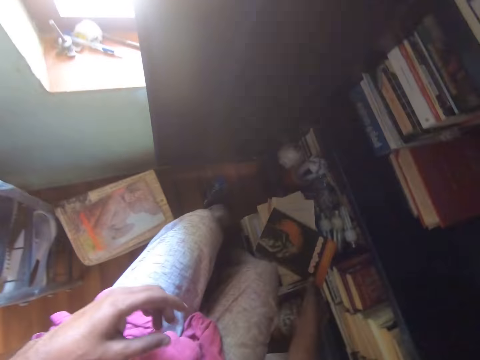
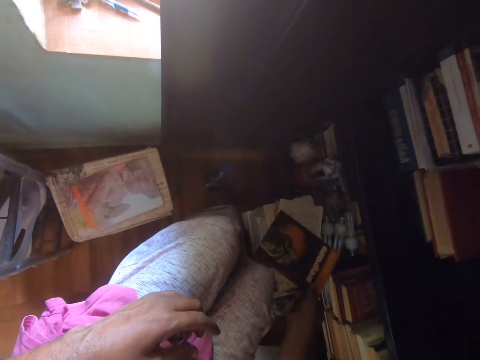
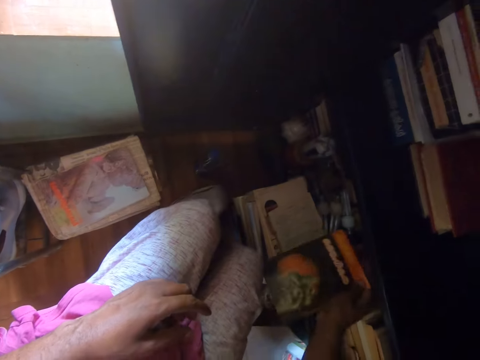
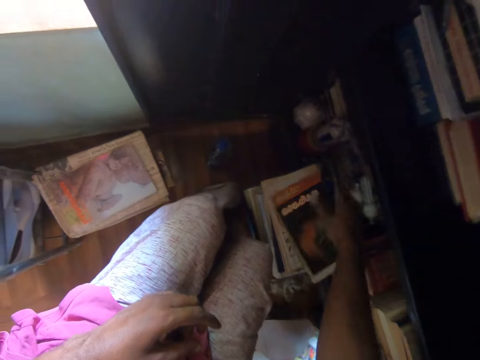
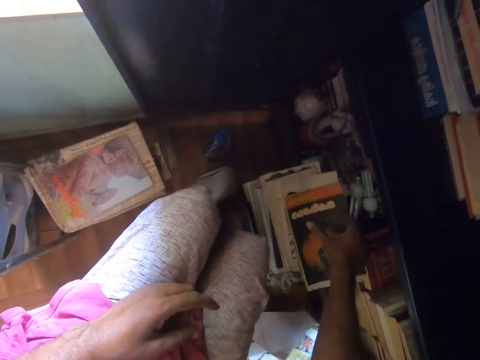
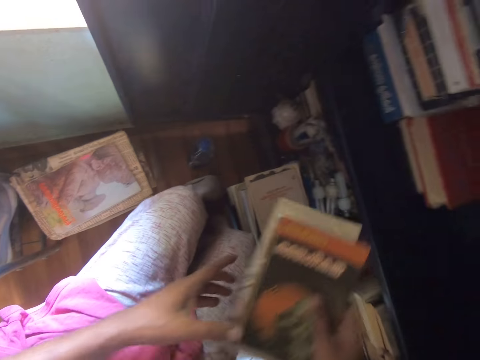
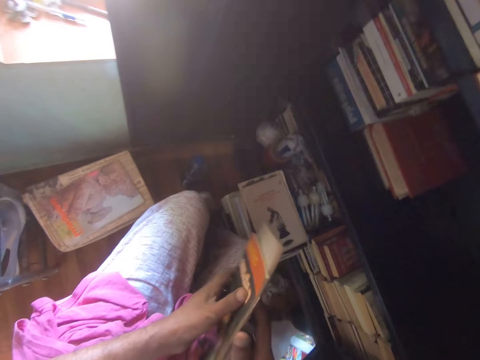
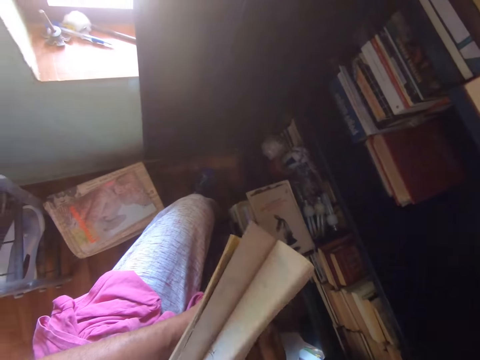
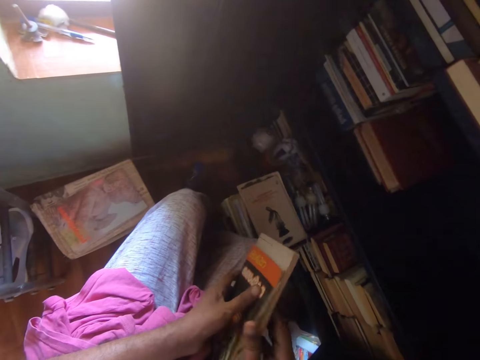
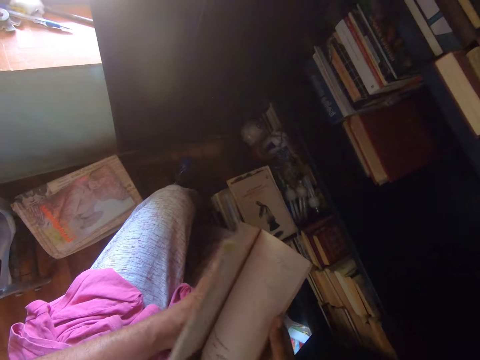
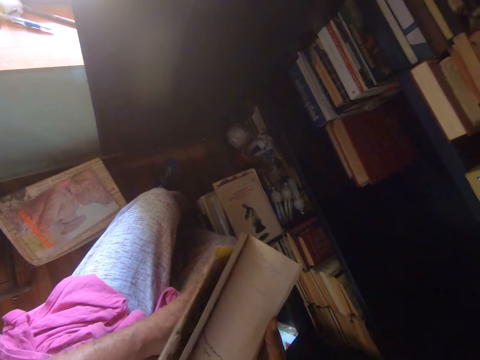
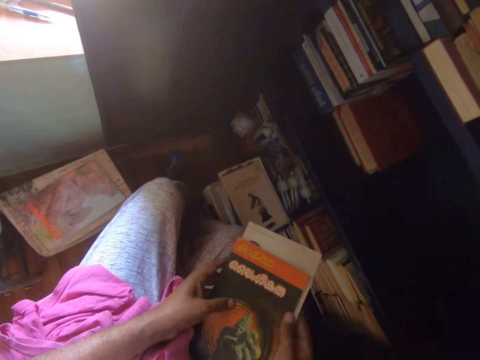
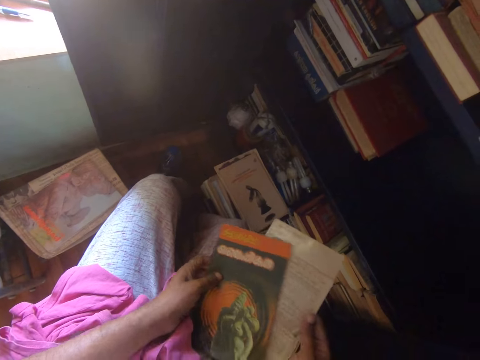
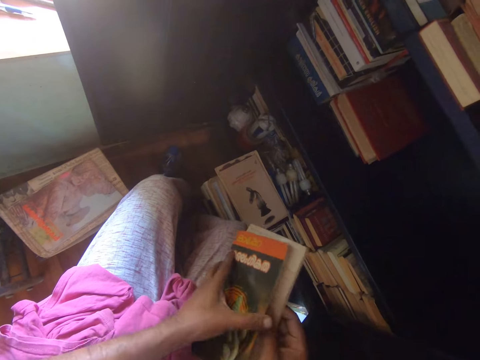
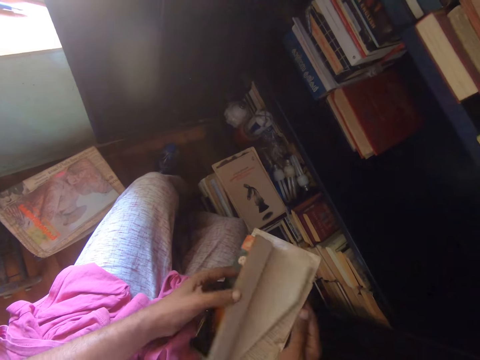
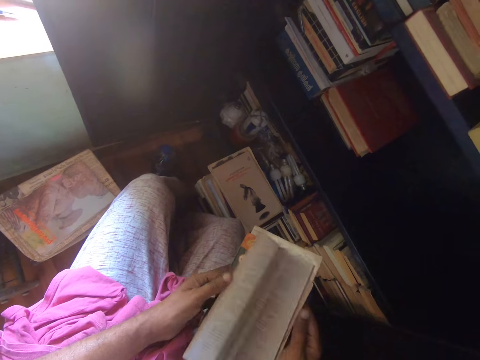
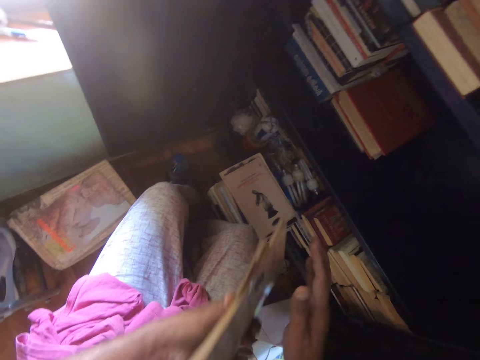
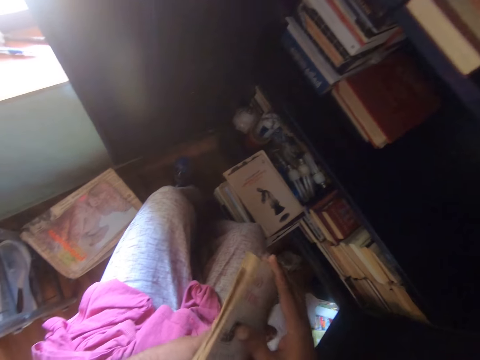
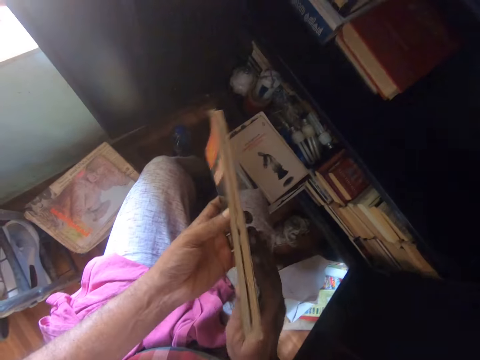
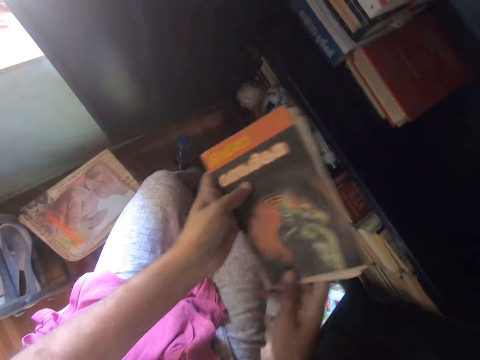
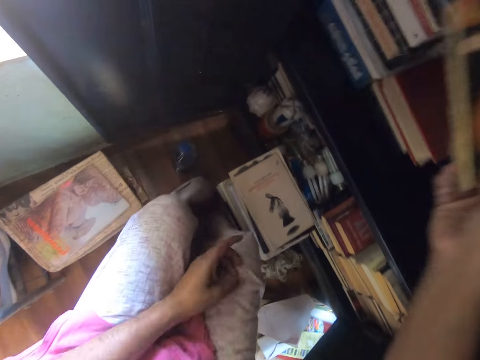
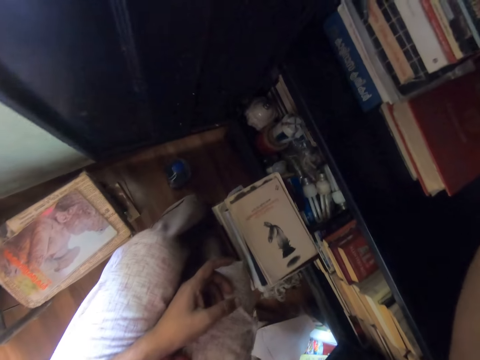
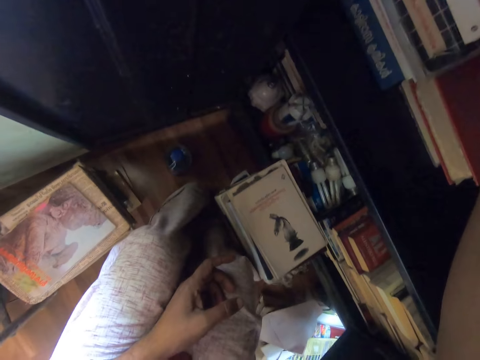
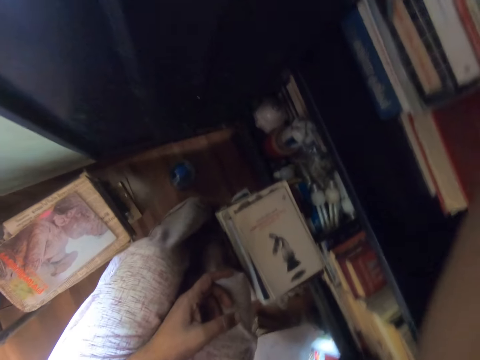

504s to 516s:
The camera wearer picks up some books. They open the pages of the books. They put the books in the bookshelf.

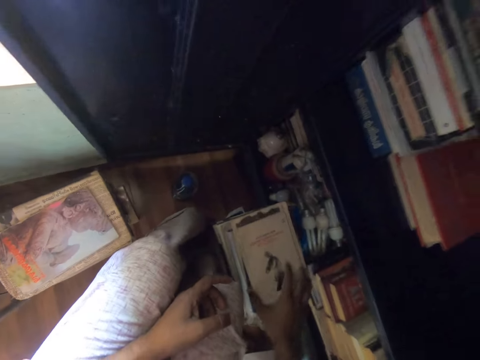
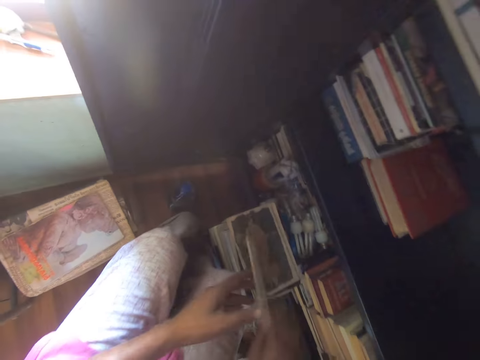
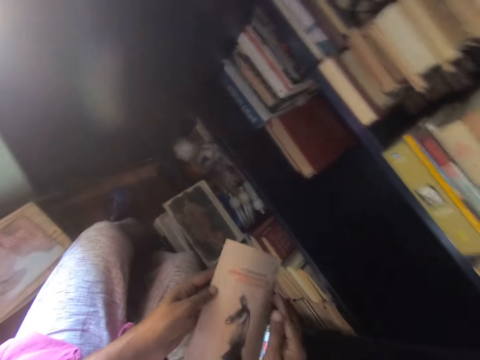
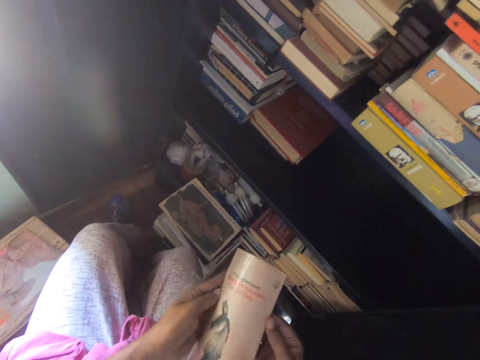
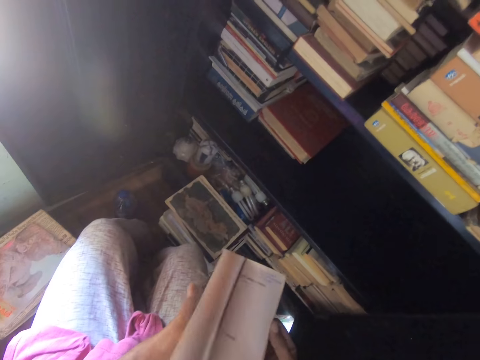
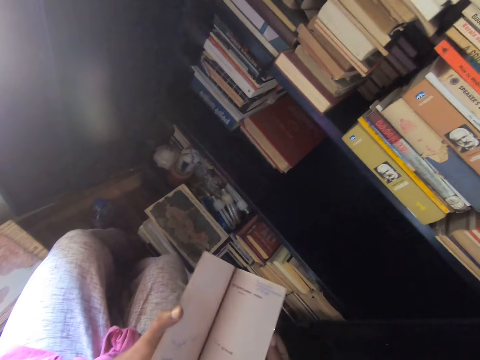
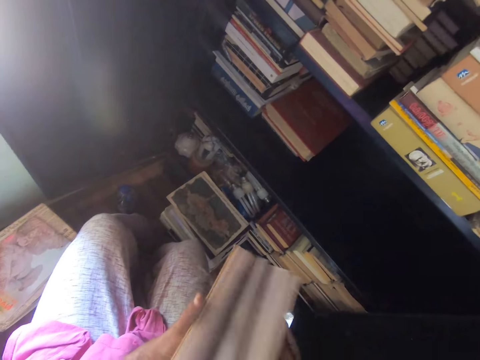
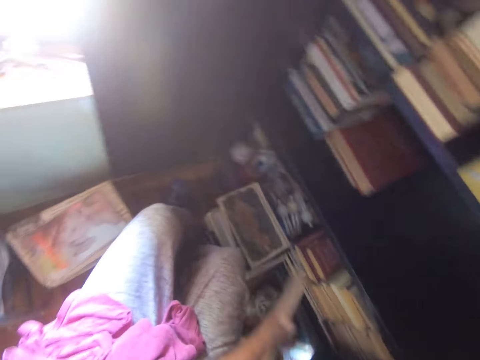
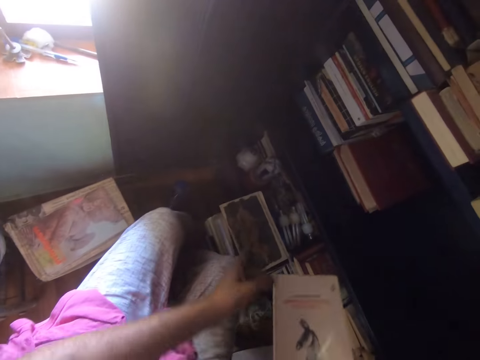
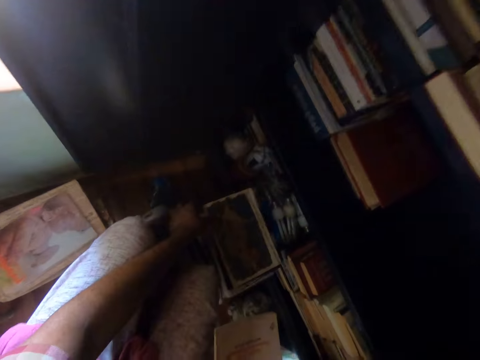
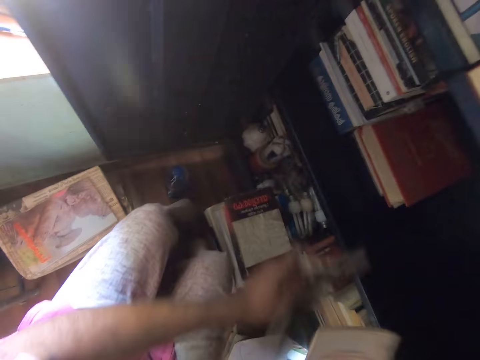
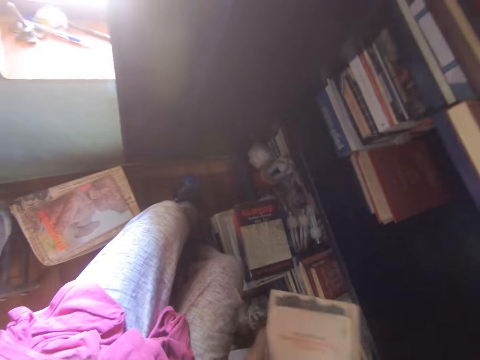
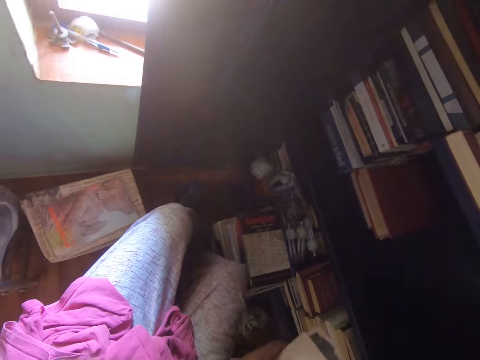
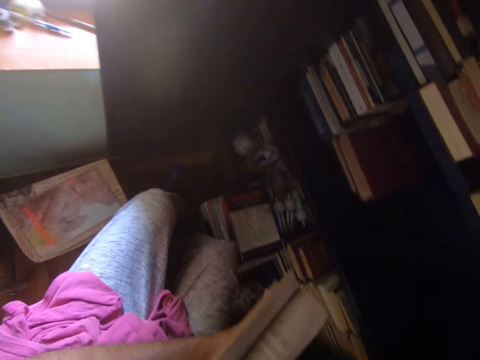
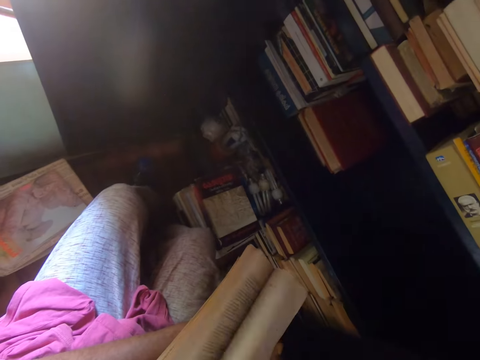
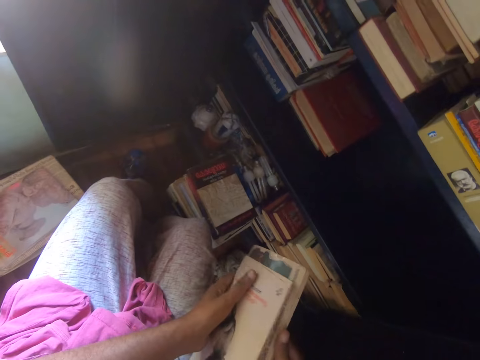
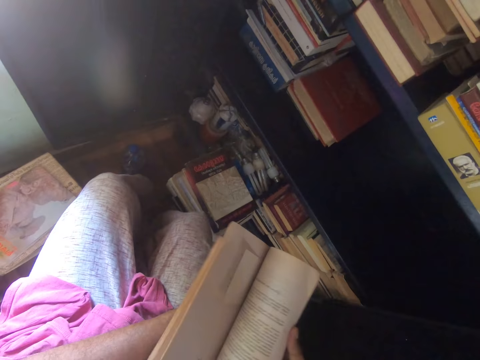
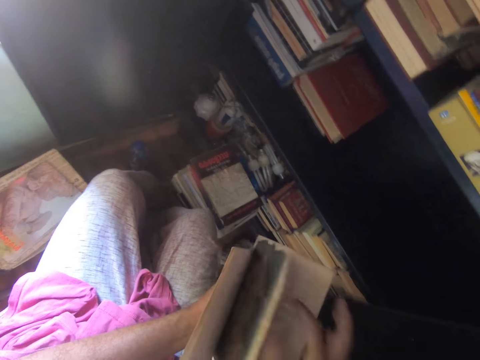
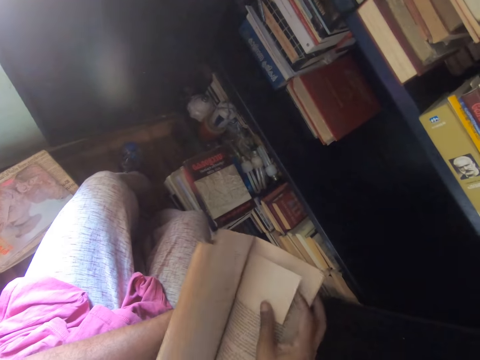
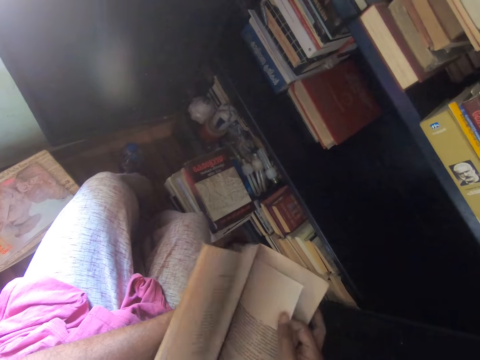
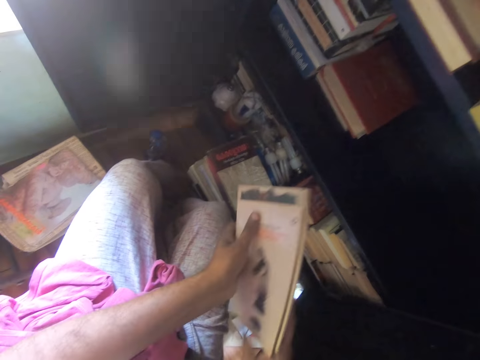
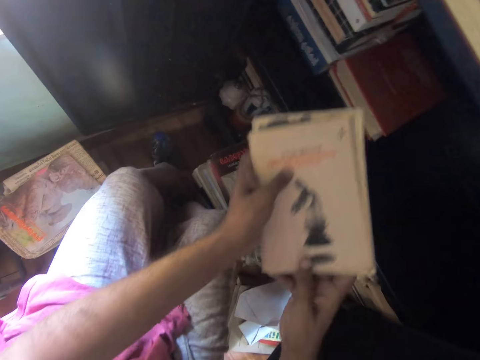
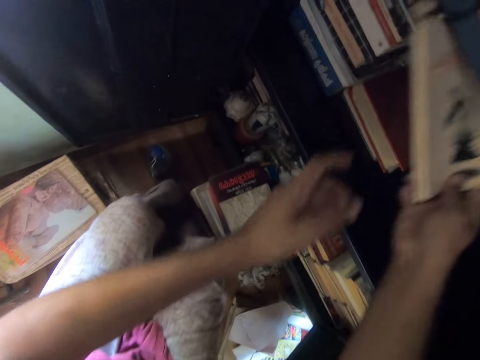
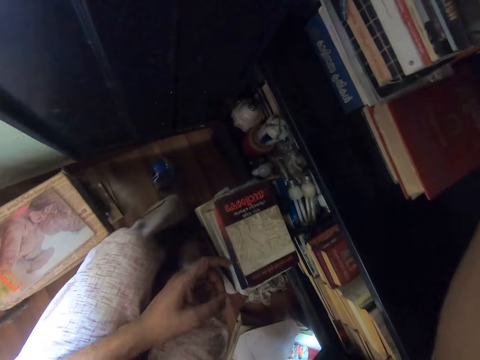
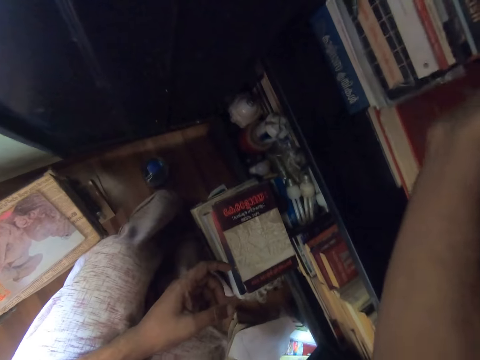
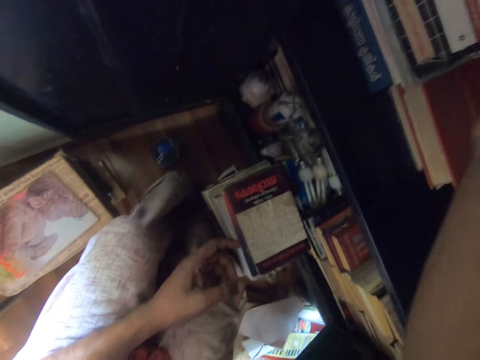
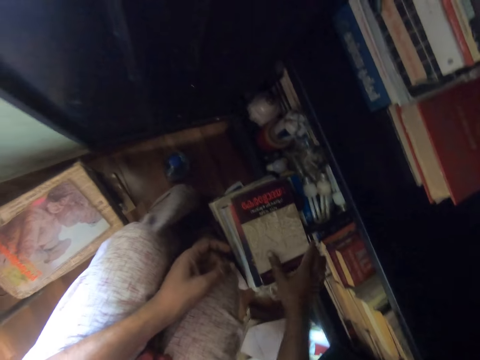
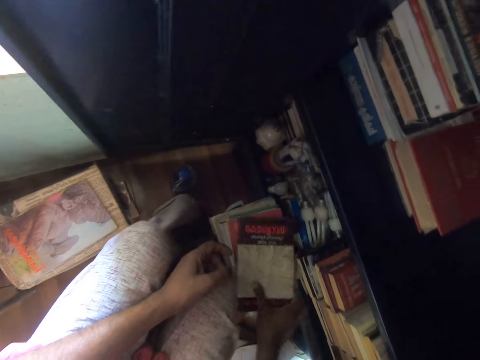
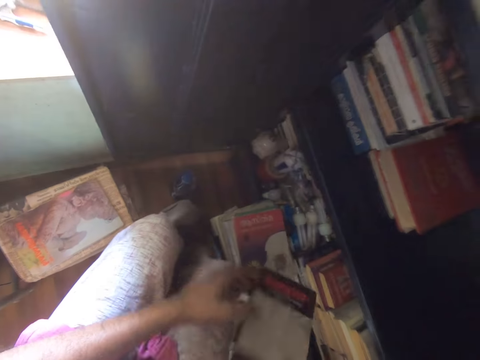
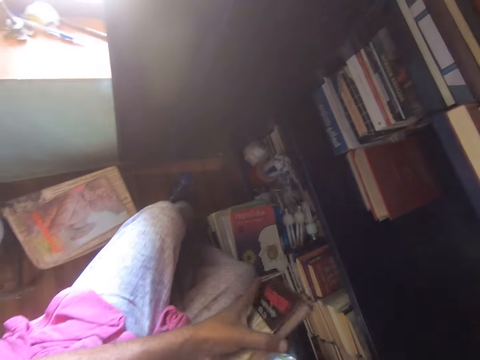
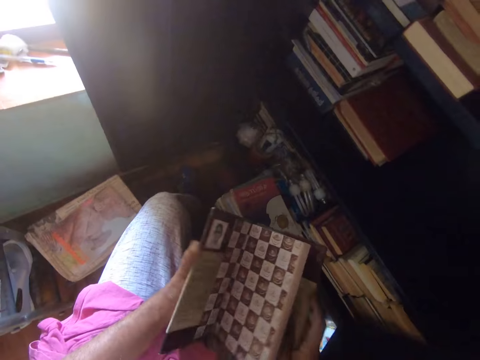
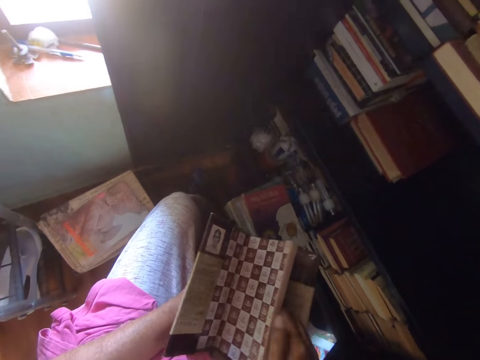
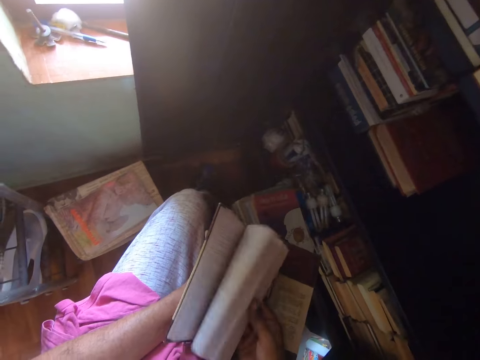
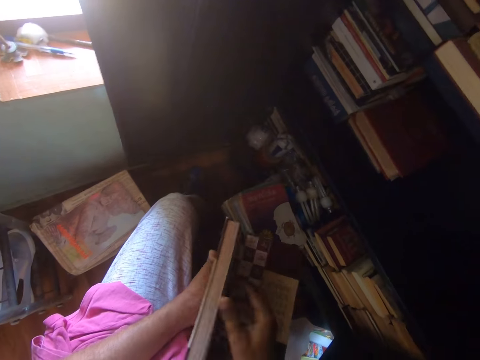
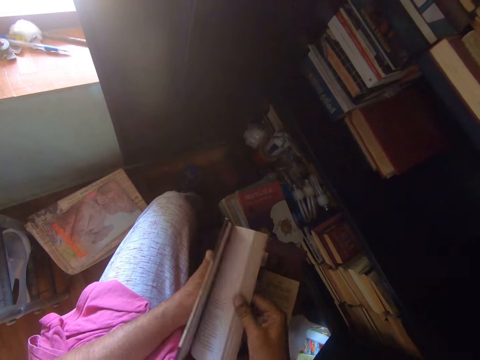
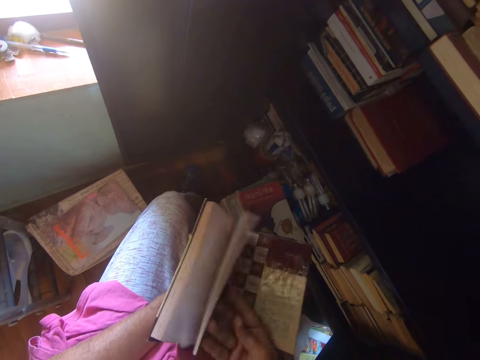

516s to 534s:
The camera wearer picks up a book. They open the pages of the book. They pick up a book and open the pages of the book. They put the books in the bookshelf. They pick up a book, turn the book and open the pages of the book.
